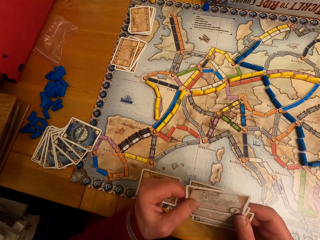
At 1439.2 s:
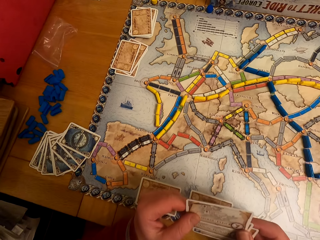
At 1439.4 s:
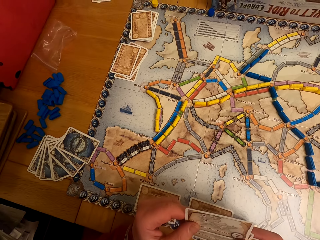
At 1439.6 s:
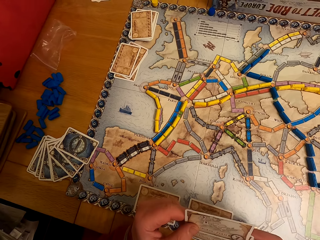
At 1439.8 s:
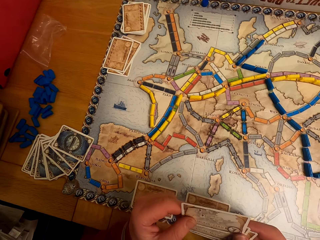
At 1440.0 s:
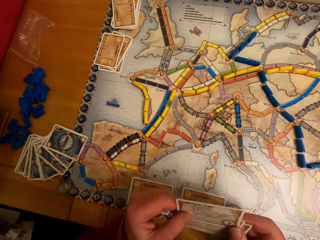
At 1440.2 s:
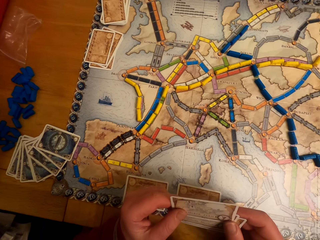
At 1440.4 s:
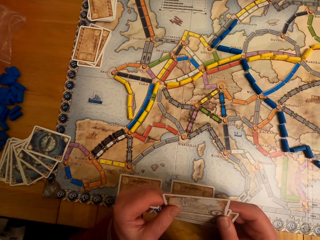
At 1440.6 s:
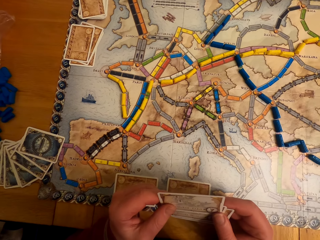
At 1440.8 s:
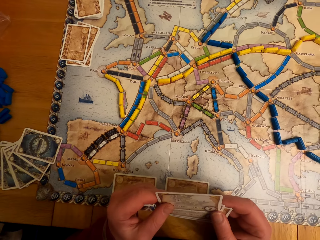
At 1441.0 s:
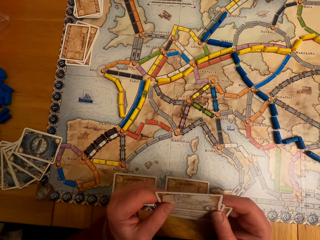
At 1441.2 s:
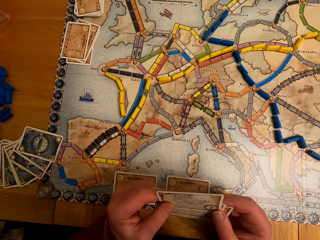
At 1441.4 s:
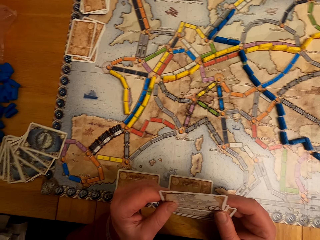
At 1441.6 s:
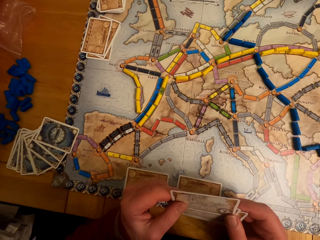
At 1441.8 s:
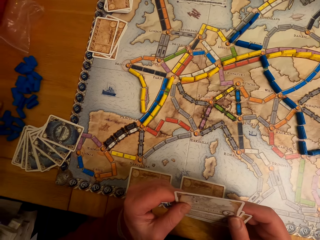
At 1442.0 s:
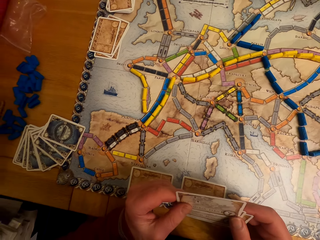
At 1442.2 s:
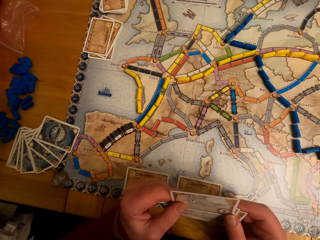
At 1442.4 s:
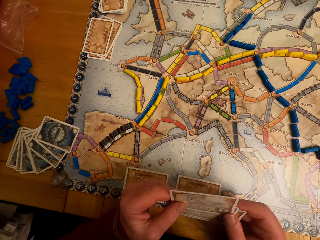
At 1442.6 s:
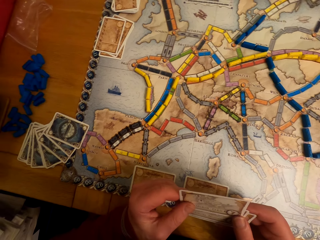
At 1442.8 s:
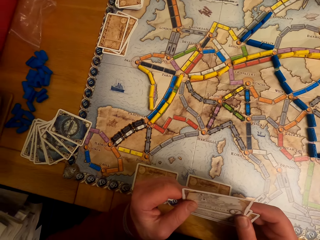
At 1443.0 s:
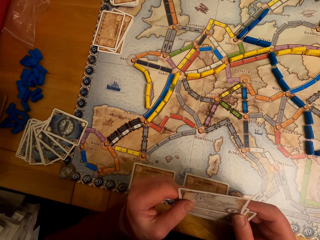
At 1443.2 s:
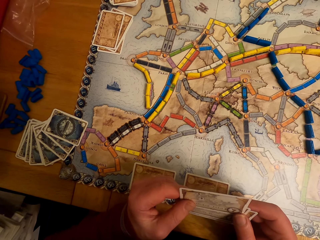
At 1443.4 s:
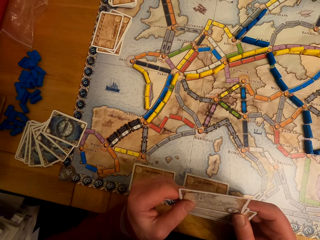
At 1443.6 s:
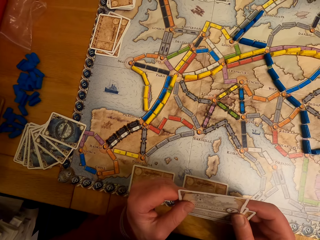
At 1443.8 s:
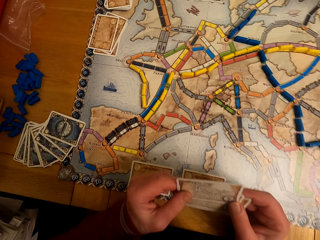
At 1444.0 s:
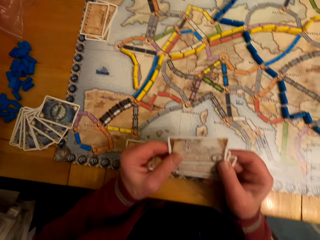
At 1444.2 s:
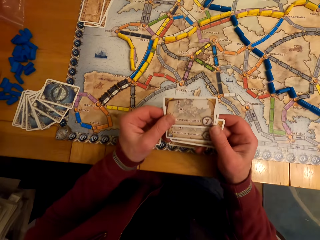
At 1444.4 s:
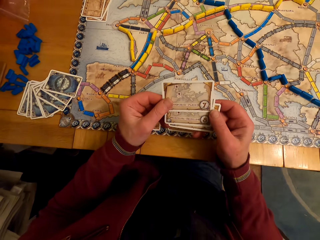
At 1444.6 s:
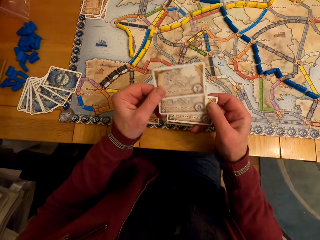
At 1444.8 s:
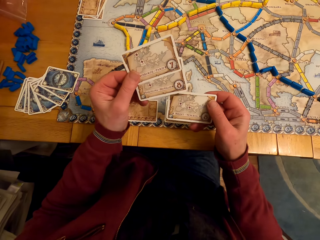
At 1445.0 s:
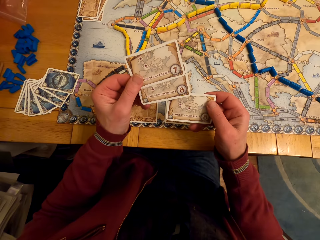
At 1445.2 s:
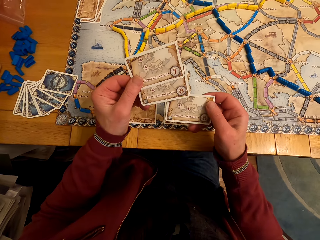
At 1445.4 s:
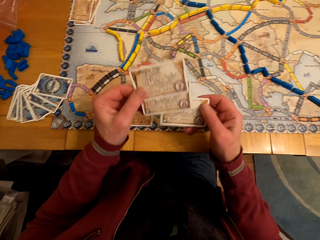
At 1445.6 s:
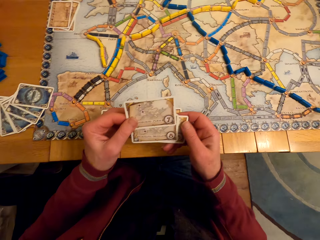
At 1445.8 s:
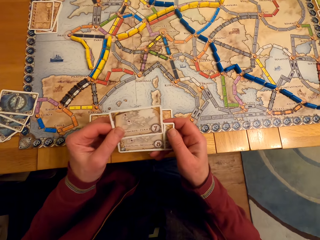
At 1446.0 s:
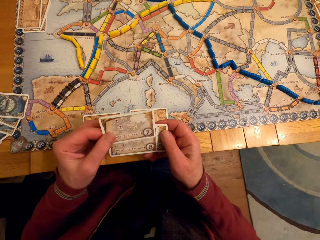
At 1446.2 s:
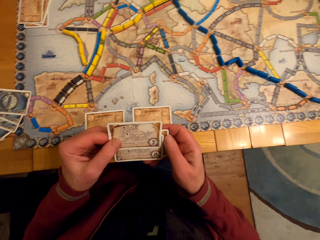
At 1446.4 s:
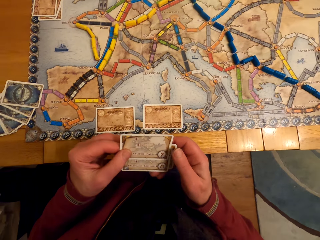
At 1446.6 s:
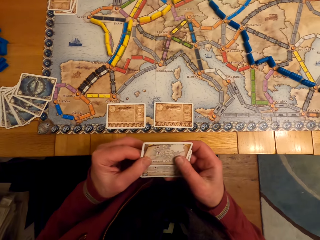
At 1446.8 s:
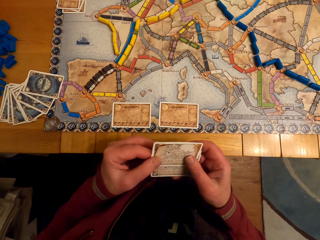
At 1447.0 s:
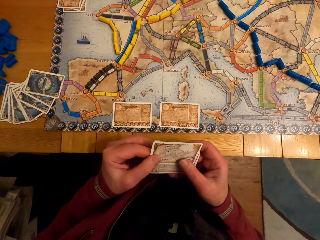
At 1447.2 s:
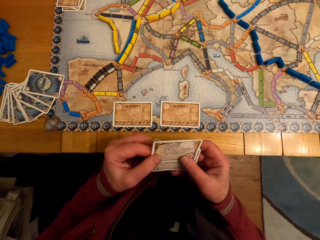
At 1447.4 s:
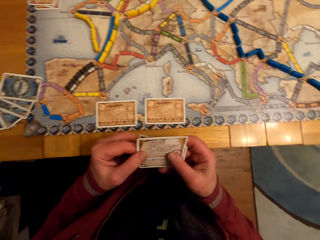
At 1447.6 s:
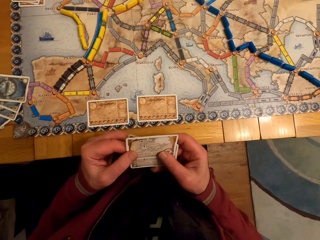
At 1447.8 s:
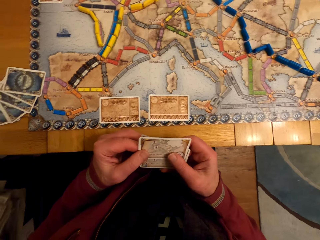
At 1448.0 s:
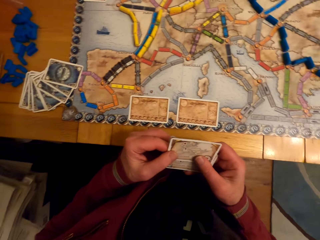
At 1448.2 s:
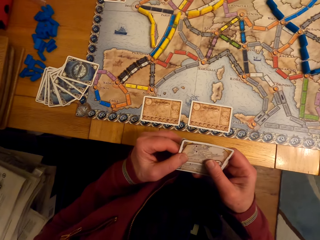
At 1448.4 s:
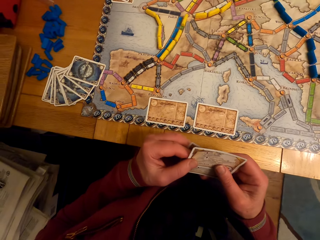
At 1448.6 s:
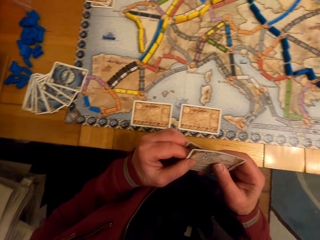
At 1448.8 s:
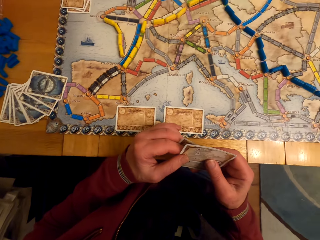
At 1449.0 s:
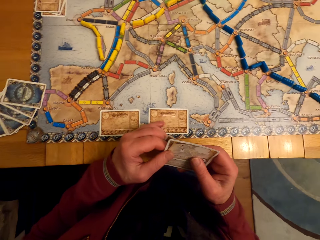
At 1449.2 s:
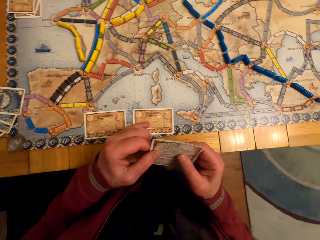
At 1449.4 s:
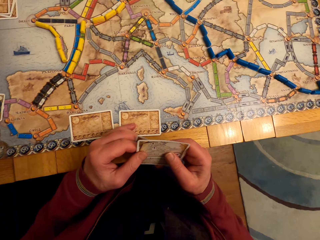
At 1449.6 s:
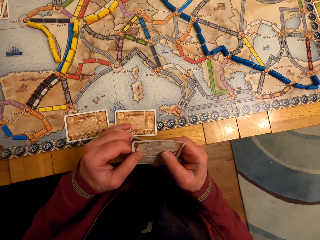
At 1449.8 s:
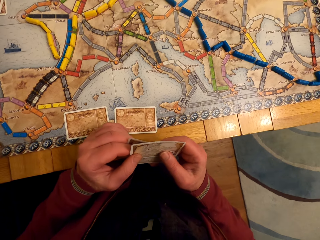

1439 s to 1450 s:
The camera wearer moves the hands. They look at the cards.

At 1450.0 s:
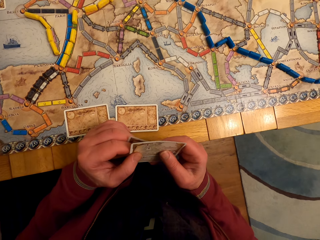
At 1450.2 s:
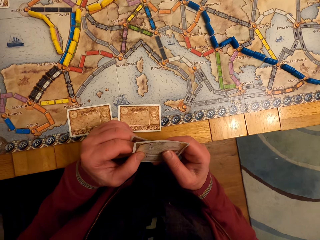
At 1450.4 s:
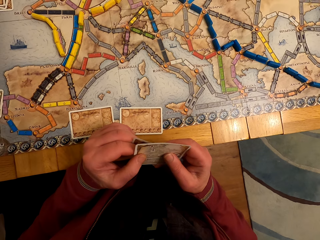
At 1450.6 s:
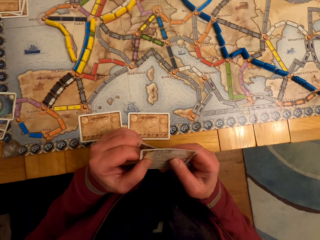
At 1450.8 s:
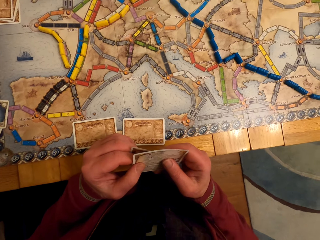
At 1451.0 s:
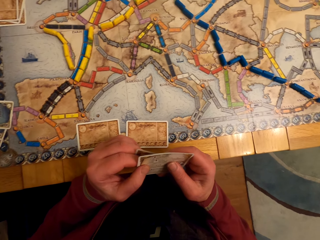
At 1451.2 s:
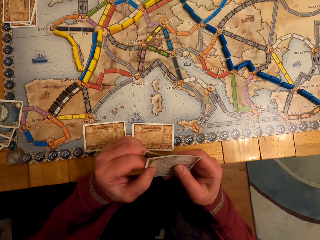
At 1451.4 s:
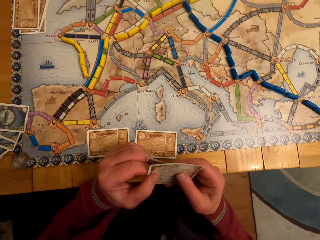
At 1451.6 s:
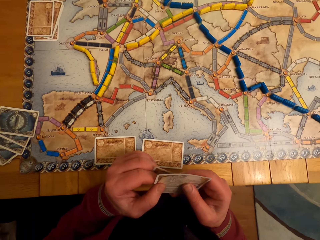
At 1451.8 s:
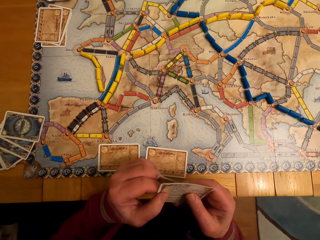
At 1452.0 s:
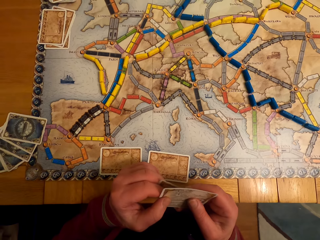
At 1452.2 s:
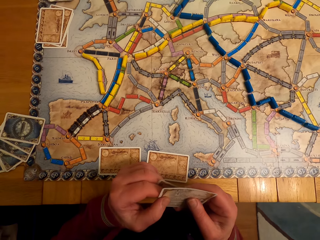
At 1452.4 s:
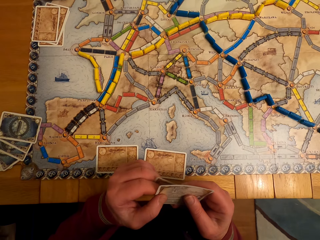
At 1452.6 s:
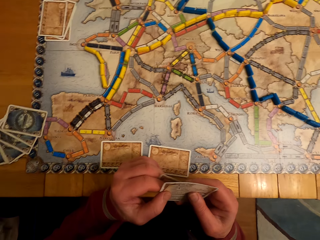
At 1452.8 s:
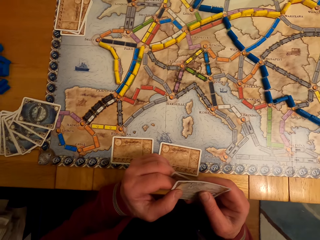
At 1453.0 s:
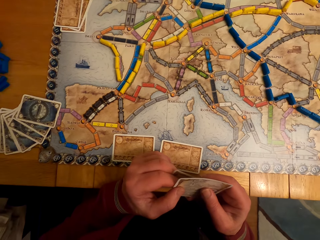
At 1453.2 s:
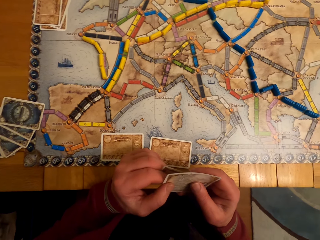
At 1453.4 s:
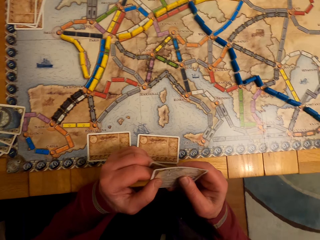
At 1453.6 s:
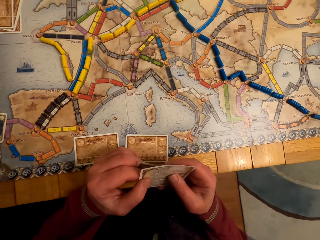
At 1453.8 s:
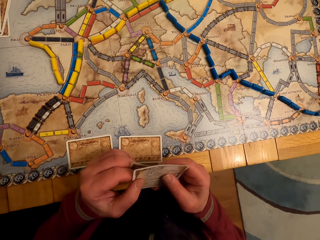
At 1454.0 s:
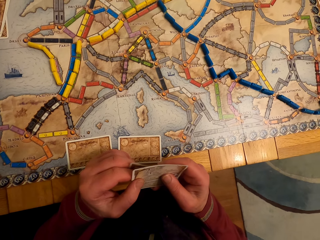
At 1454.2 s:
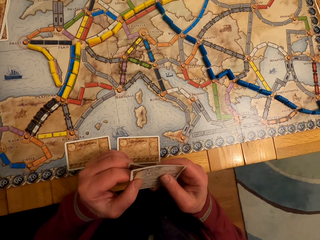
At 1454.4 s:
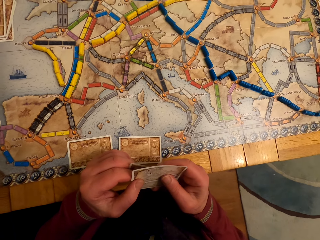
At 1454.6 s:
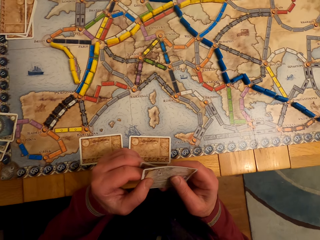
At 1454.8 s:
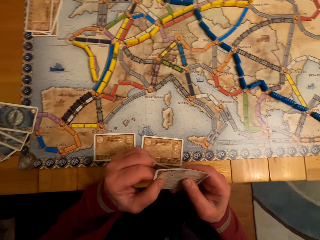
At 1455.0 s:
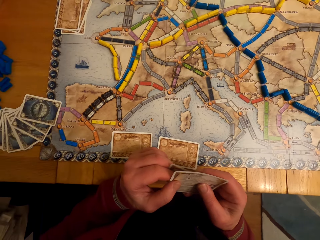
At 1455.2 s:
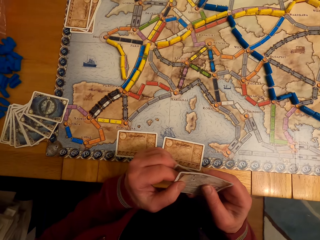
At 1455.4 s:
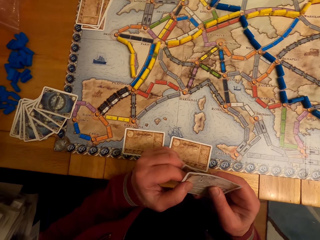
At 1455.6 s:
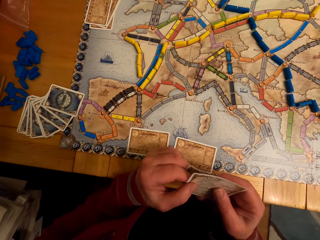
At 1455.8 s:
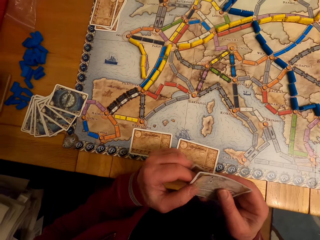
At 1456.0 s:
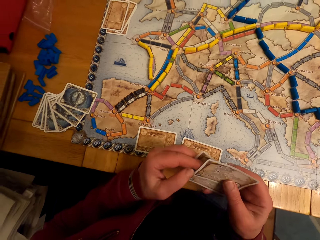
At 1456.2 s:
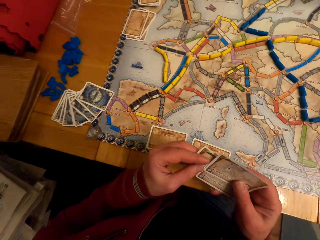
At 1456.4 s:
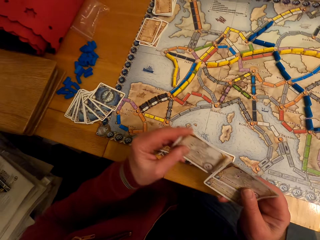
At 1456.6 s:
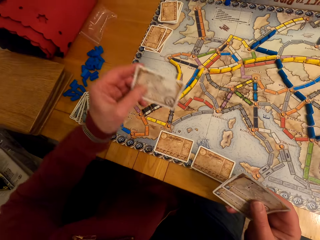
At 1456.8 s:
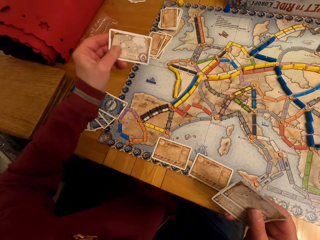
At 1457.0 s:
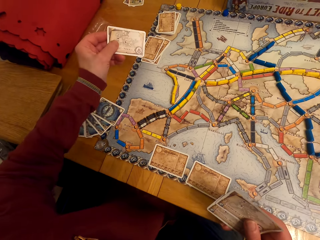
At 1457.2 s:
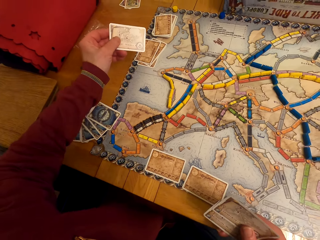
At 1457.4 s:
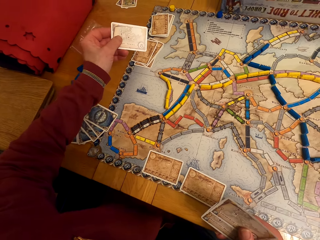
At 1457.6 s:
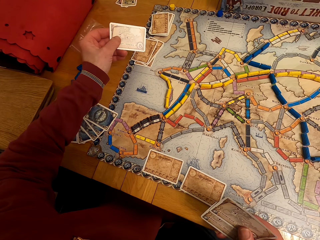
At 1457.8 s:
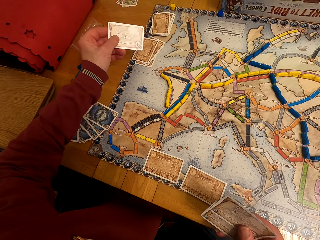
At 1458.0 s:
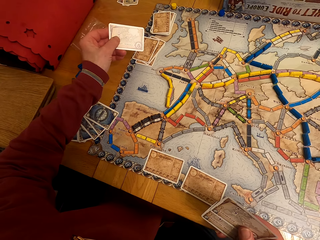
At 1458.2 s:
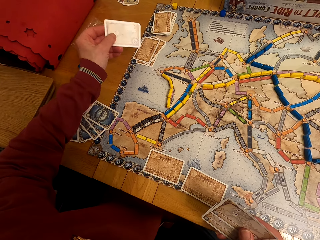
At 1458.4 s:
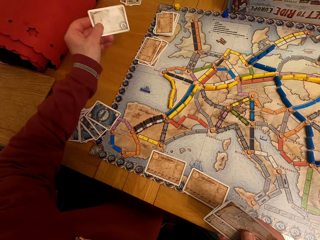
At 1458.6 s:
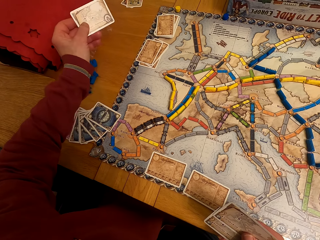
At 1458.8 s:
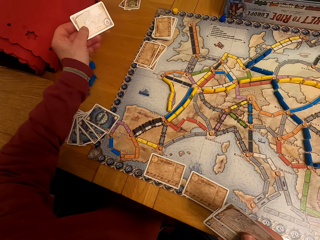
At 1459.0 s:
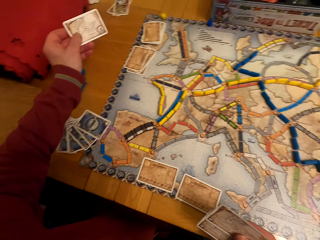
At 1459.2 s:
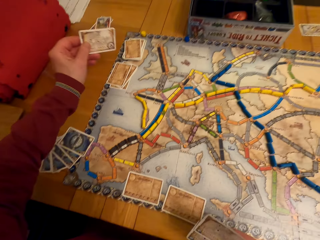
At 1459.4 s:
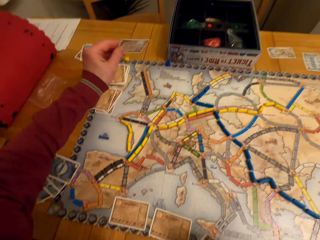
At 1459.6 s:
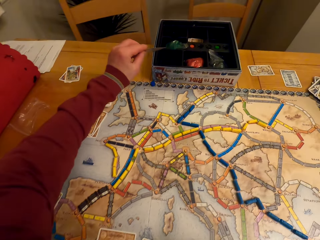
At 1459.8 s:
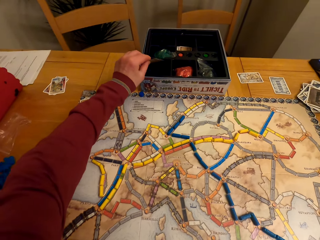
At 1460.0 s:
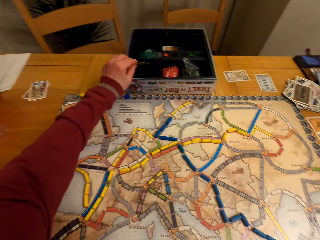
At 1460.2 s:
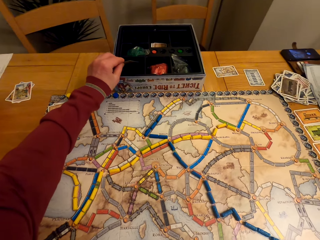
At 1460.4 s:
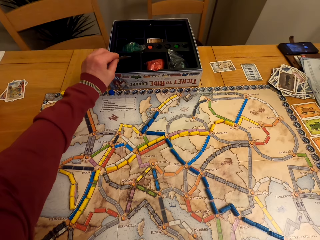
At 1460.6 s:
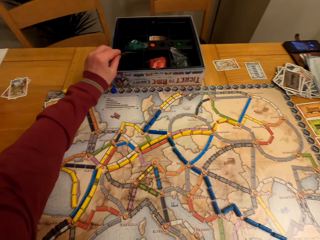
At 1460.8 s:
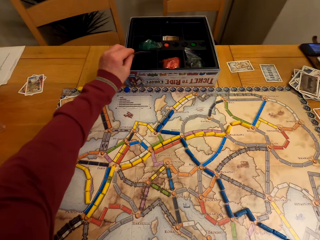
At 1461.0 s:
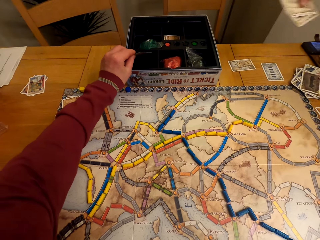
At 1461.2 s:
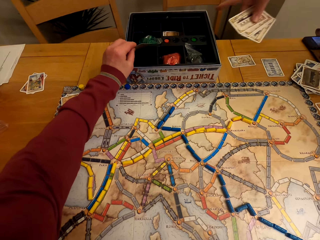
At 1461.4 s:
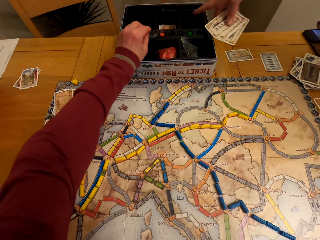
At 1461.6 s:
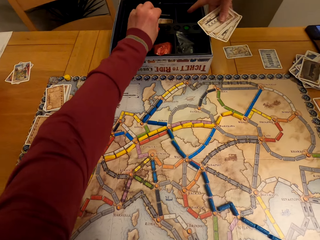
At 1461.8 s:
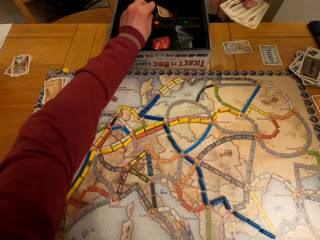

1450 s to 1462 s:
The camera wearer looks around. He takes the cards. He puts down the board game card on his left hand. He puts the board game card in a box. A lady puts the board game cards in the box.
